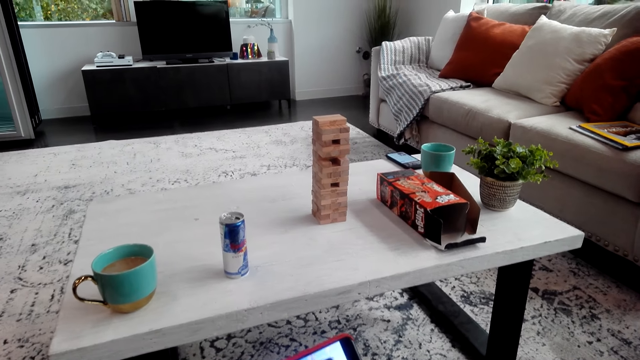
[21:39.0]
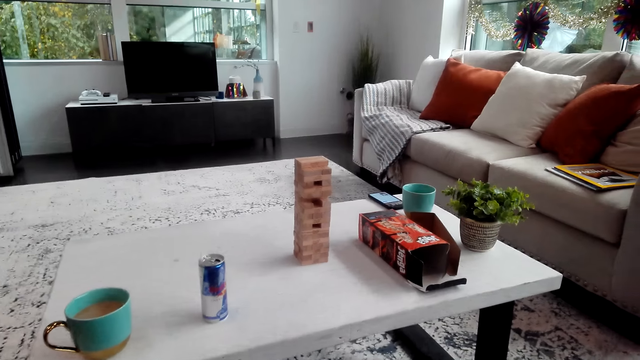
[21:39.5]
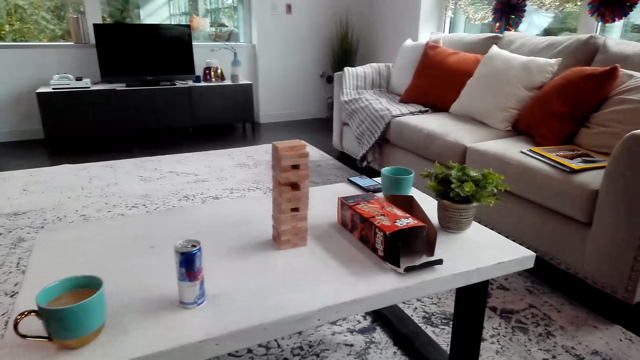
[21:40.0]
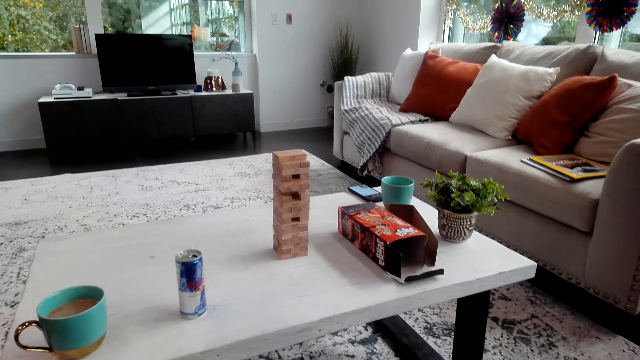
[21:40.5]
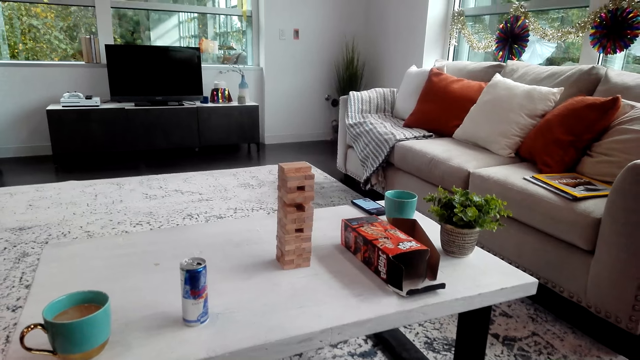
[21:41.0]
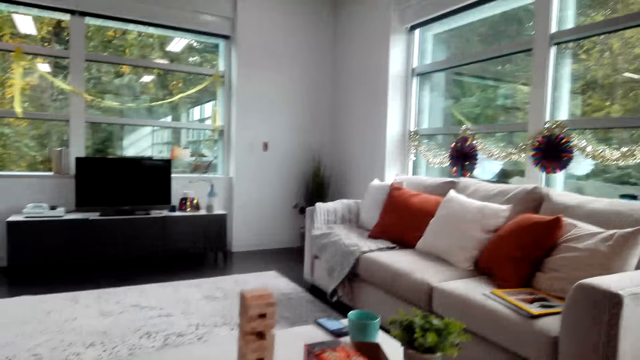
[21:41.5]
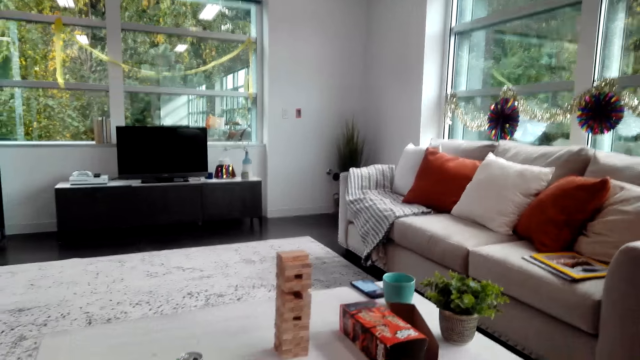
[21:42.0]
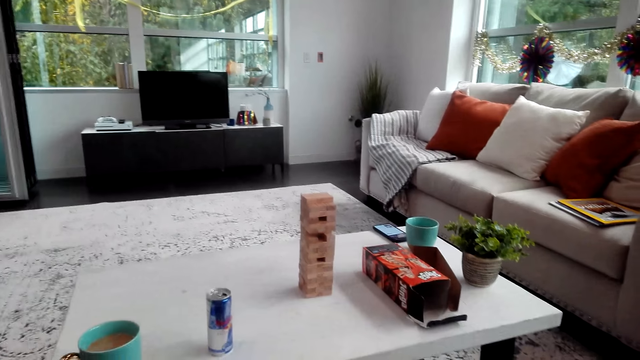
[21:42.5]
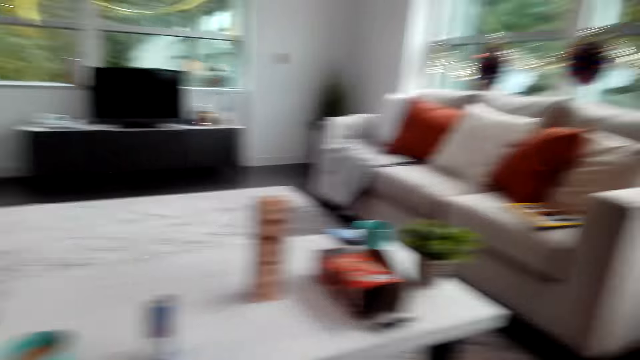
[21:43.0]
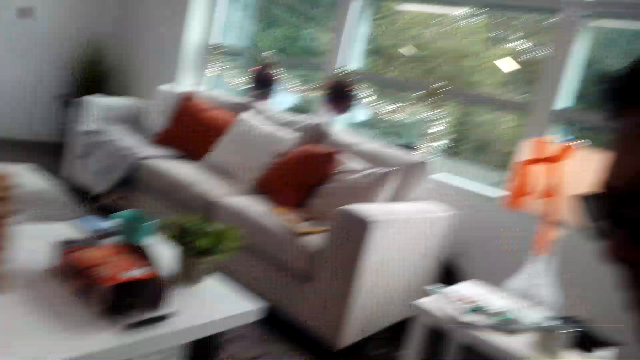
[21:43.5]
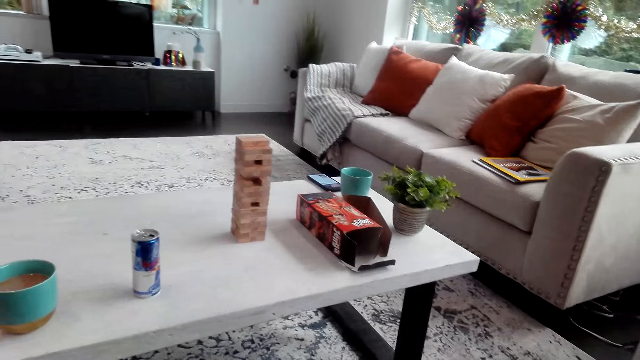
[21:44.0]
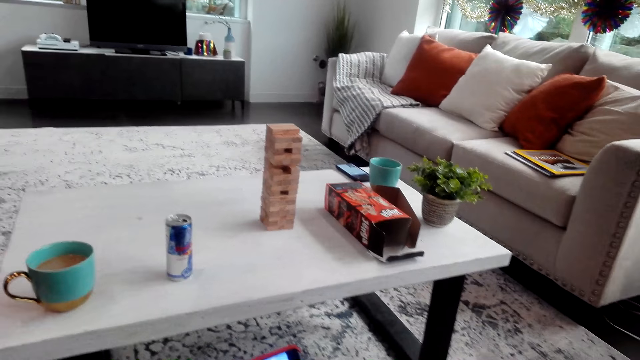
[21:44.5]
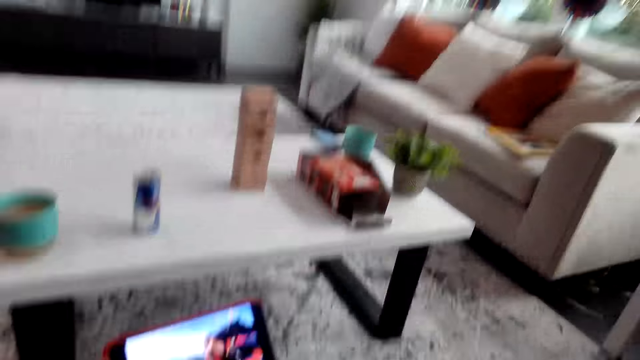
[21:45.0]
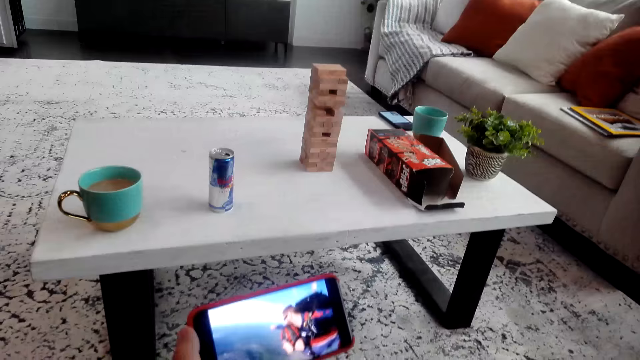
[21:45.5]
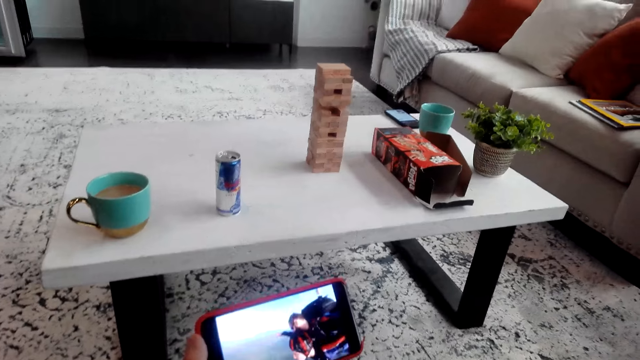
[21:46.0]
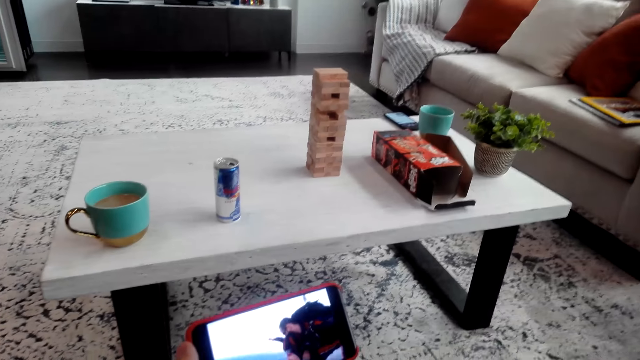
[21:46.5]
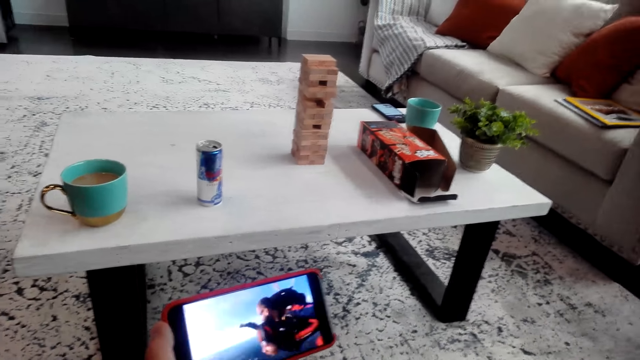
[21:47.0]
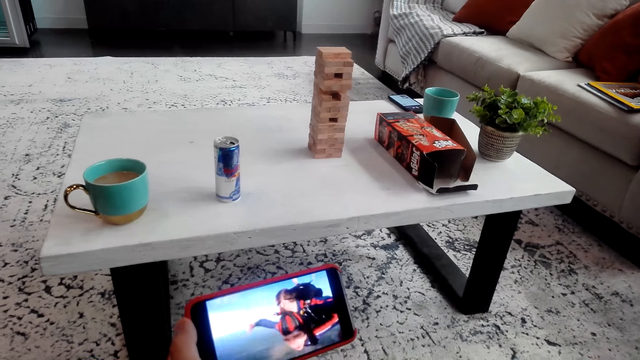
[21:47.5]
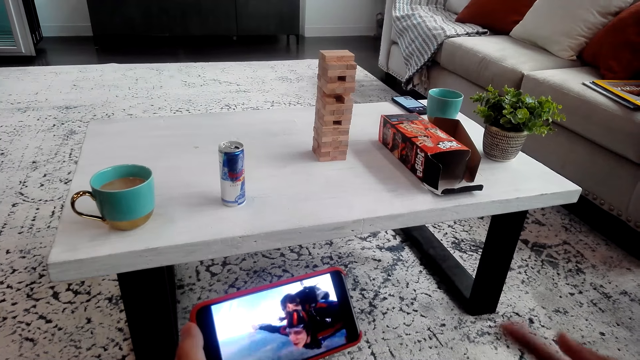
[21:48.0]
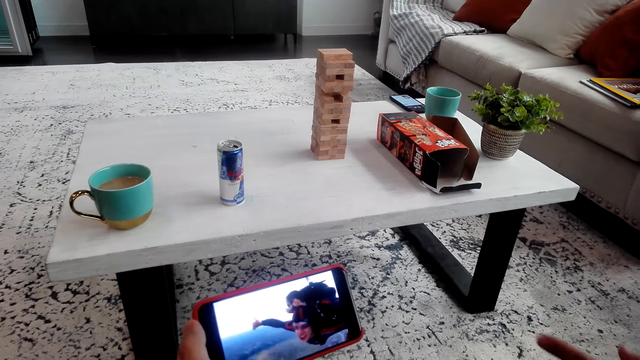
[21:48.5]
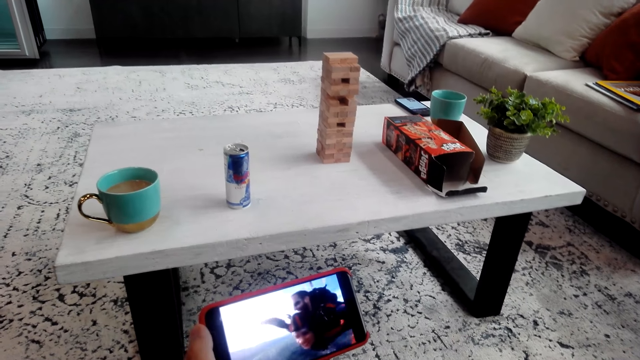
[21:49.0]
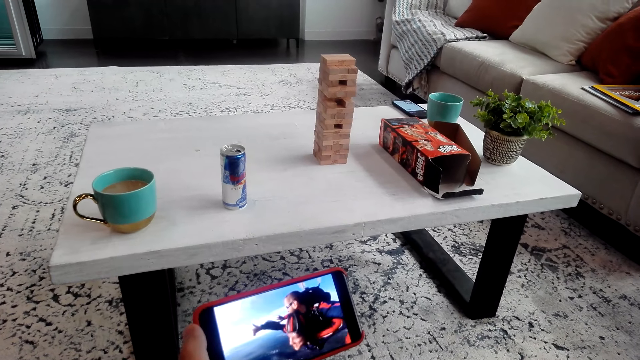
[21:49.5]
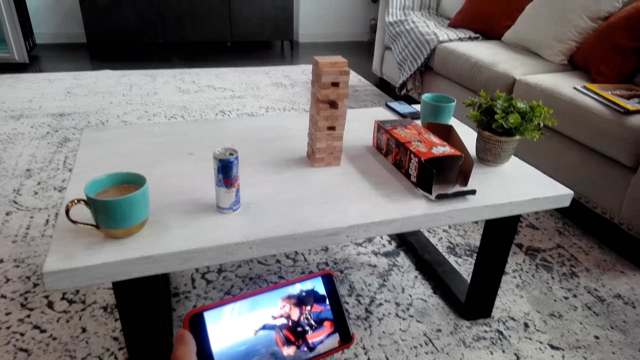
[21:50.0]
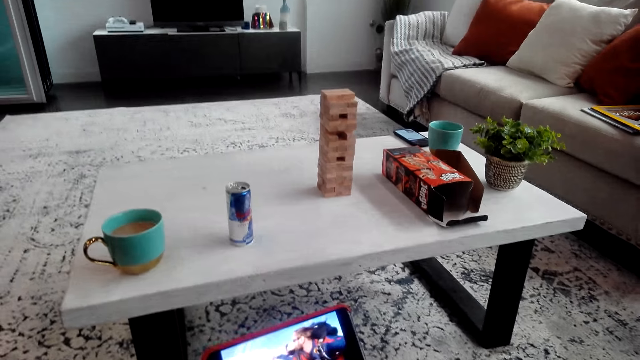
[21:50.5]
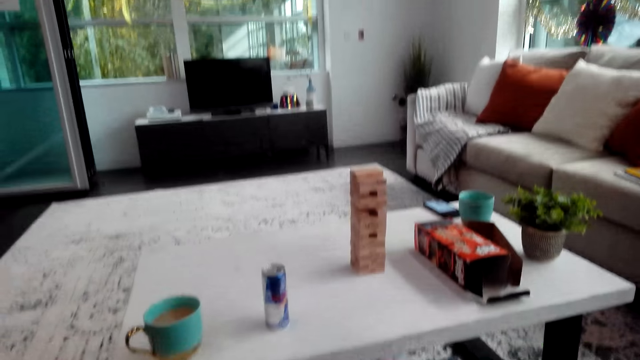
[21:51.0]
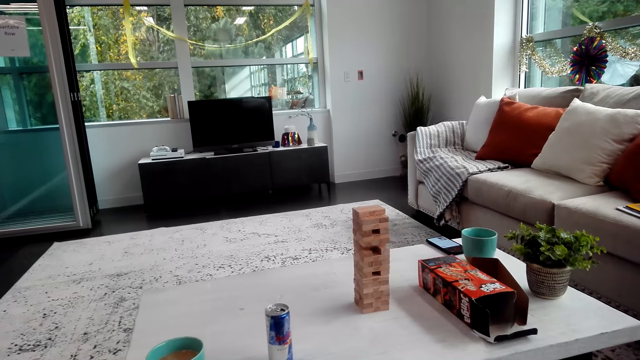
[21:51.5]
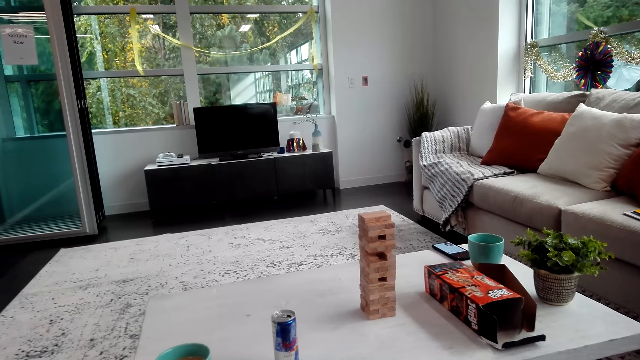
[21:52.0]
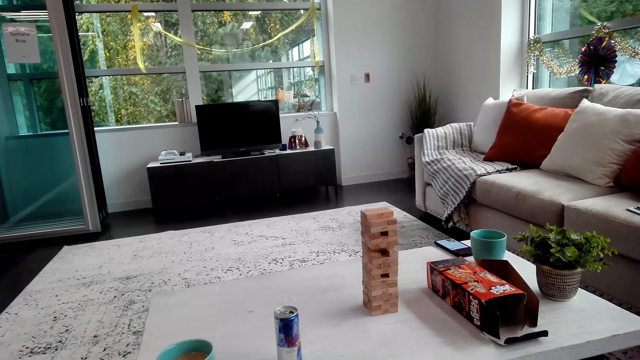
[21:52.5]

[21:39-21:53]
A man gestures with his hand.

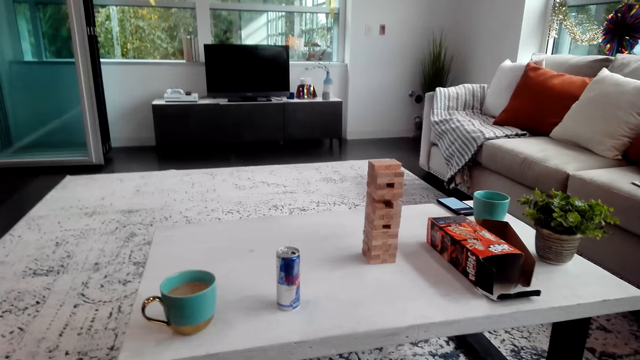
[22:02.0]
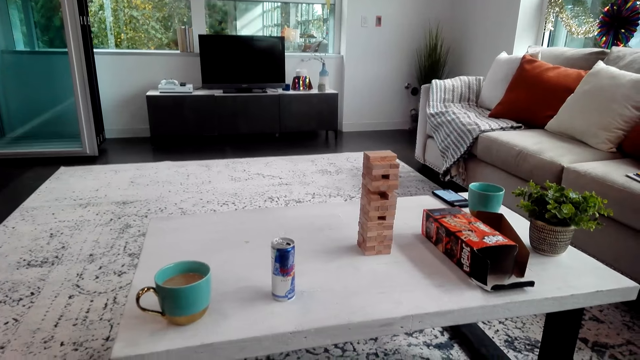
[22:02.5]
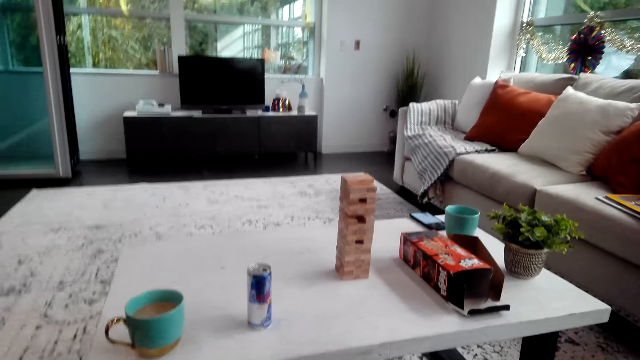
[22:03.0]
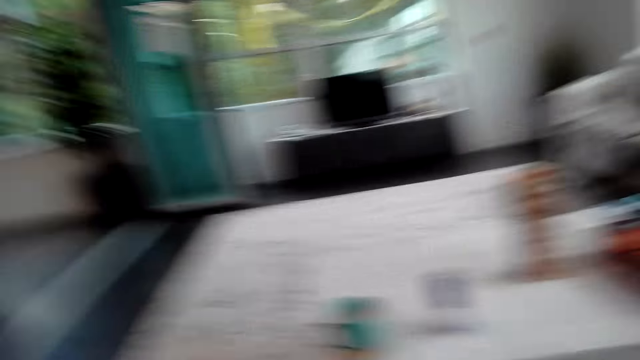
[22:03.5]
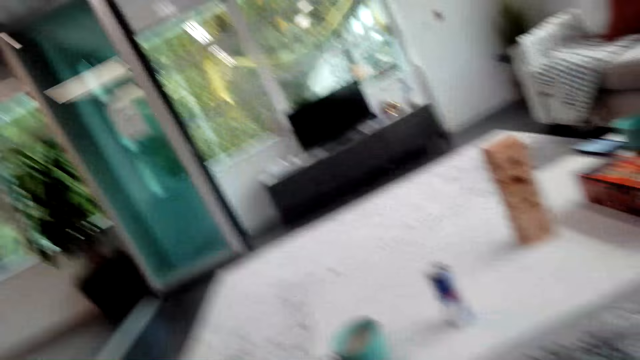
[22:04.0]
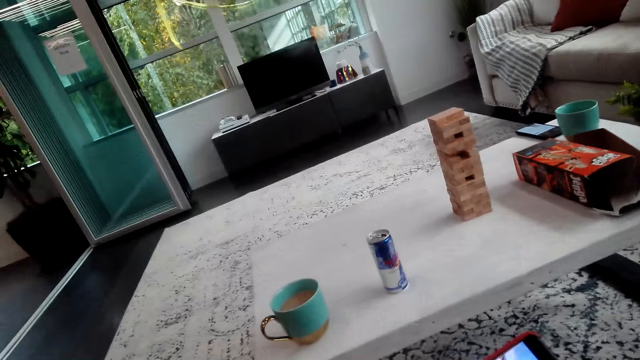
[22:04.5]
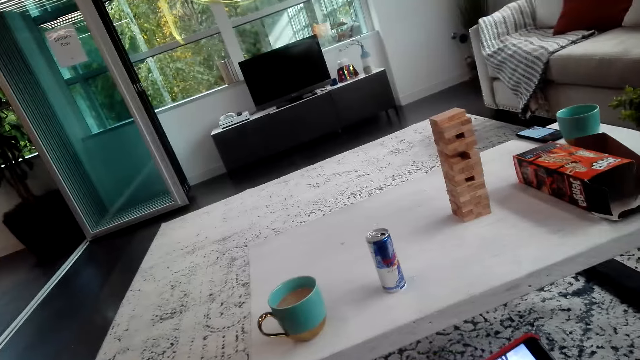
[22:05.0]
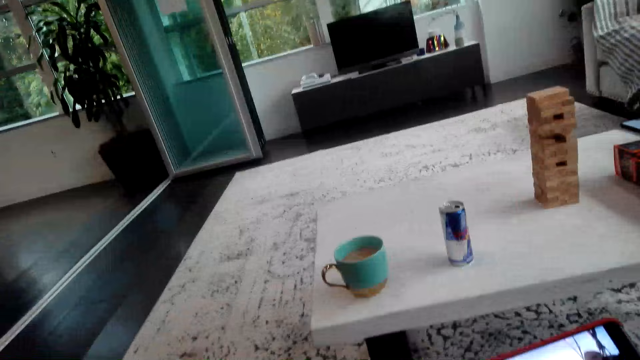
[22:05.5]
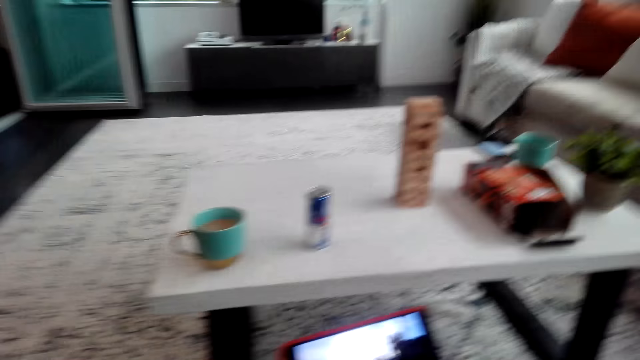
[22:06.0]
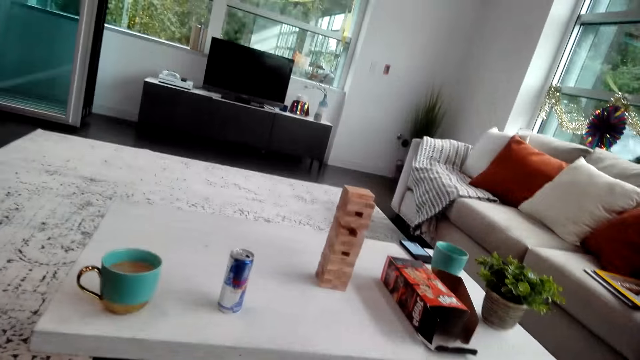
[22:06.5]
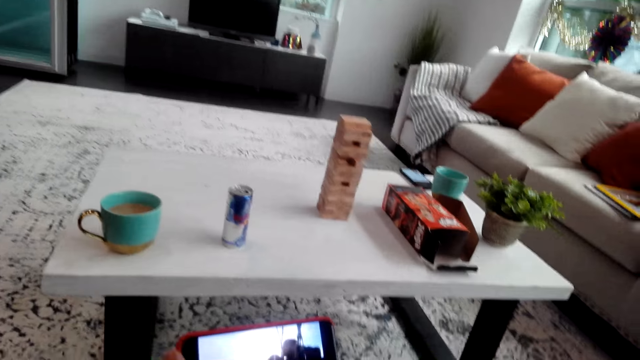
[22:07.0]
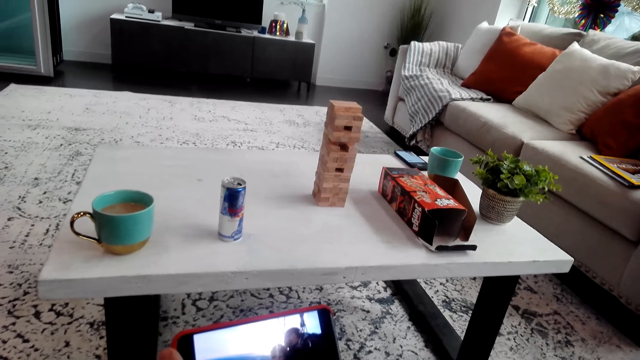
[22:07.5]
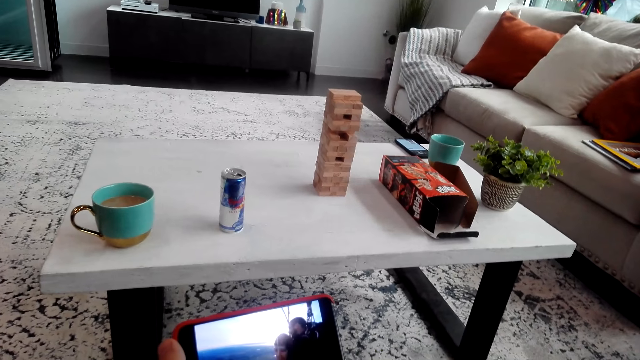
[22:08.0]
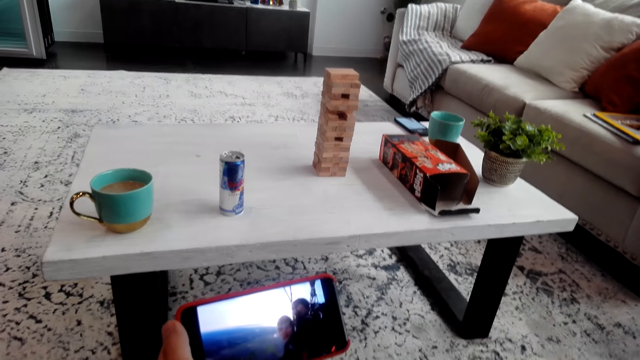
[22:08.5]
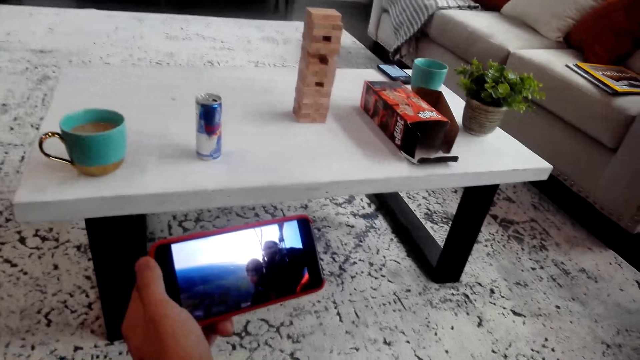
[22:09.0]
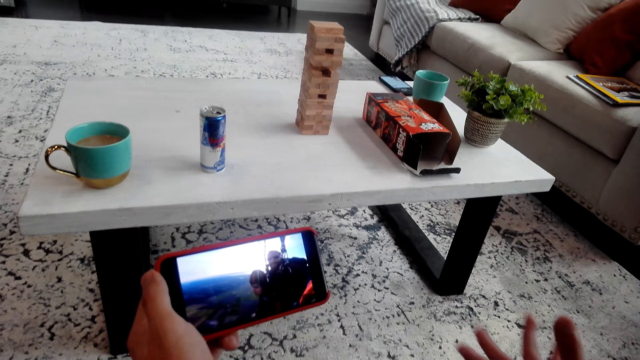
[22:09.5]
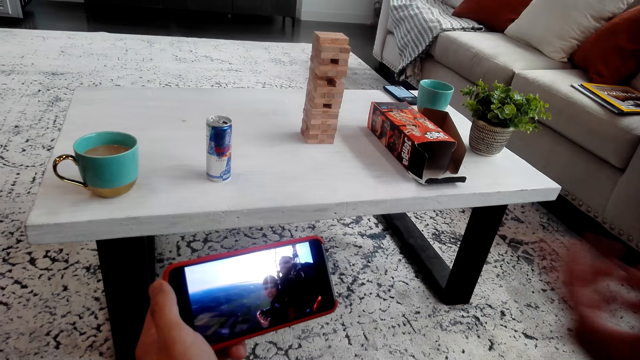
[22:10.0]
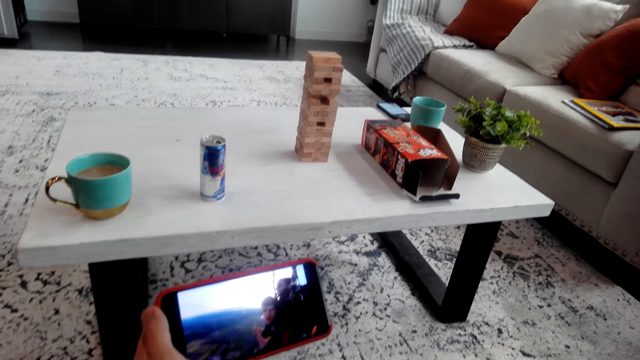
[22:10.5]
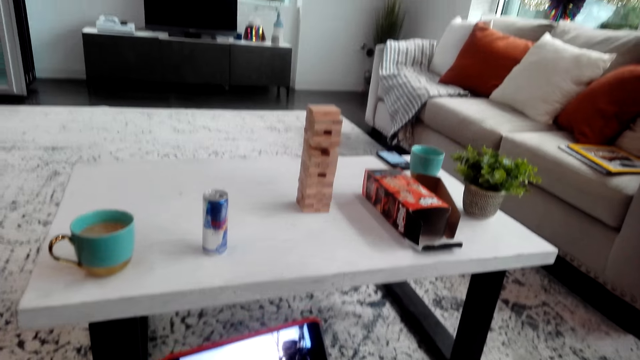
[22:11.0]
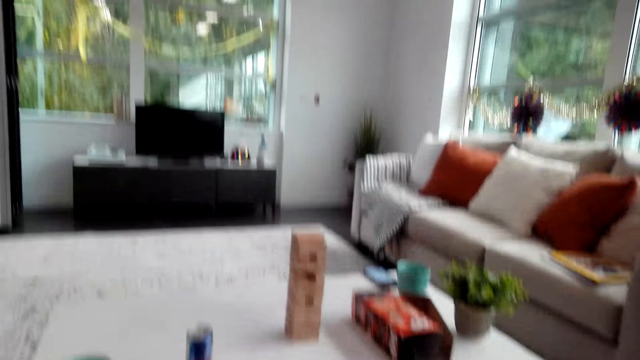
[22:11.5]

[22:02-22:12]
The camera wearer looks around. They watch the video. A man gestures with his hand. The man demonstrates with his hand.
